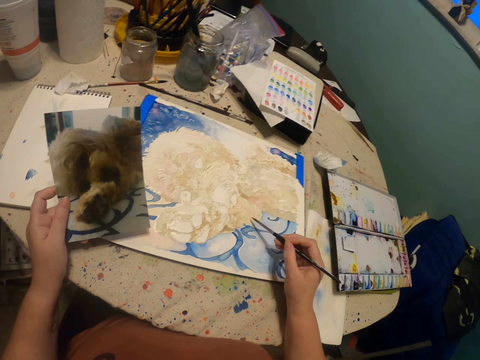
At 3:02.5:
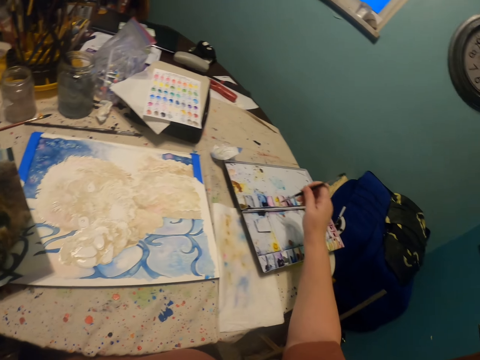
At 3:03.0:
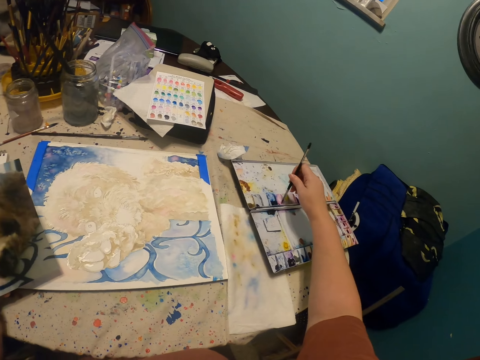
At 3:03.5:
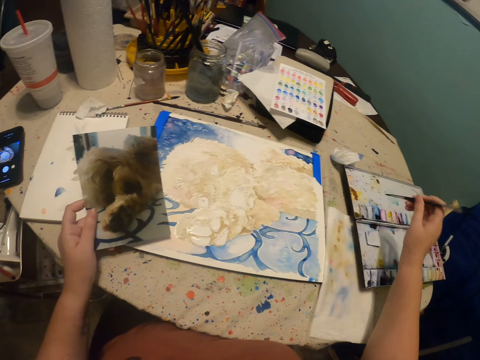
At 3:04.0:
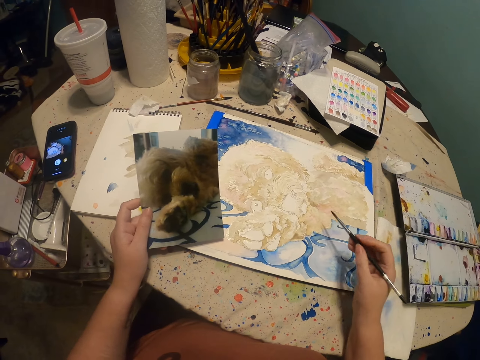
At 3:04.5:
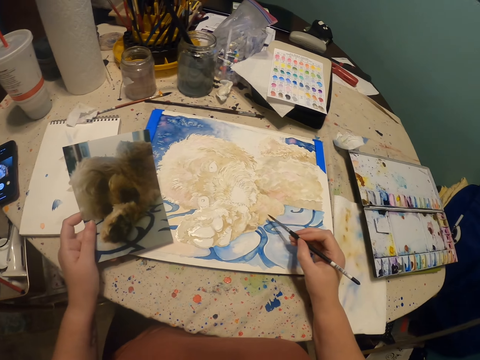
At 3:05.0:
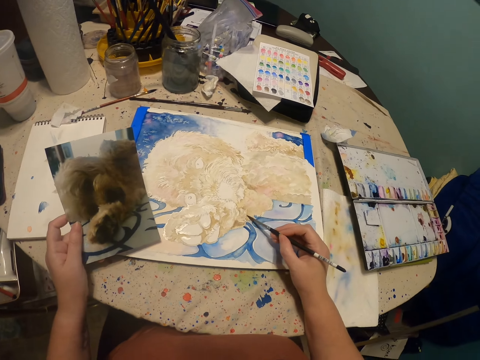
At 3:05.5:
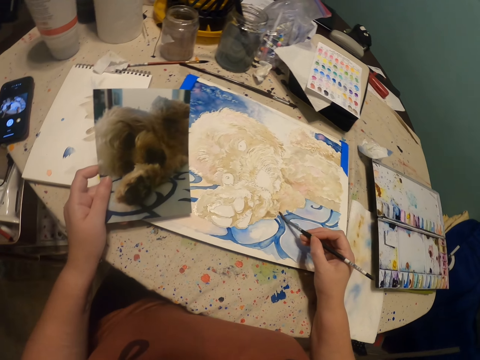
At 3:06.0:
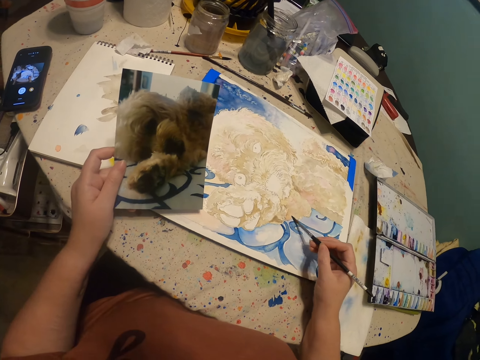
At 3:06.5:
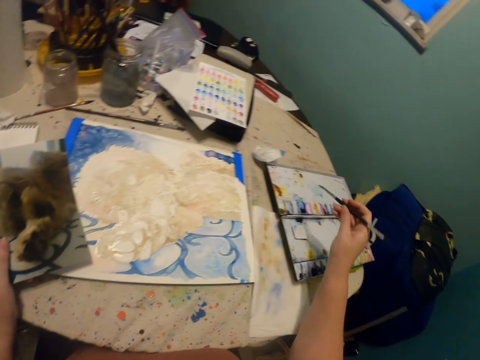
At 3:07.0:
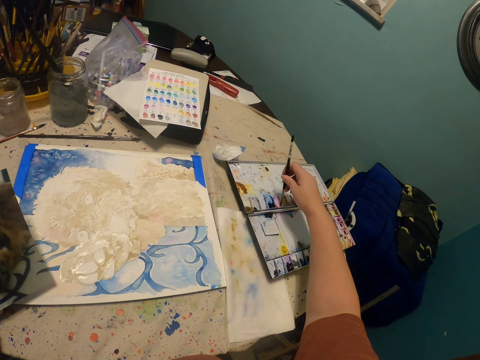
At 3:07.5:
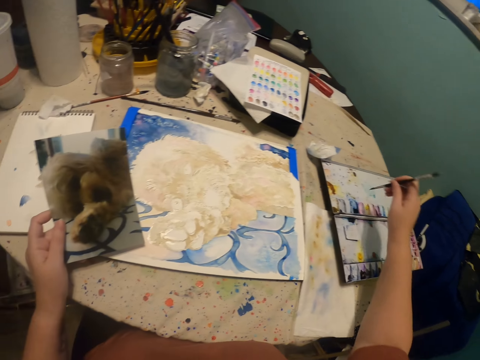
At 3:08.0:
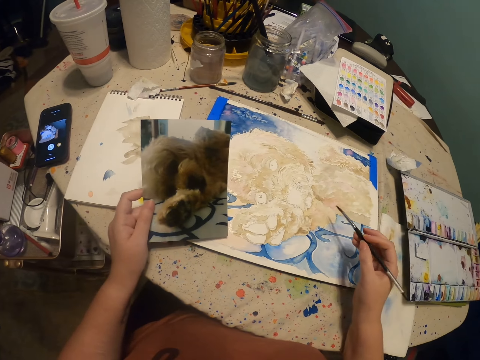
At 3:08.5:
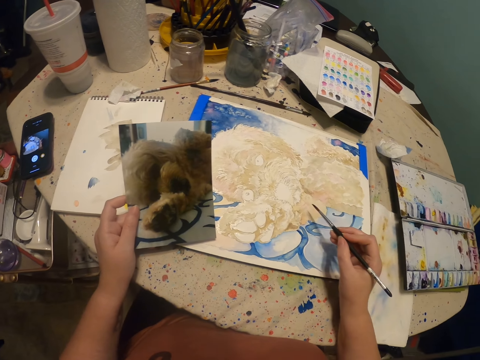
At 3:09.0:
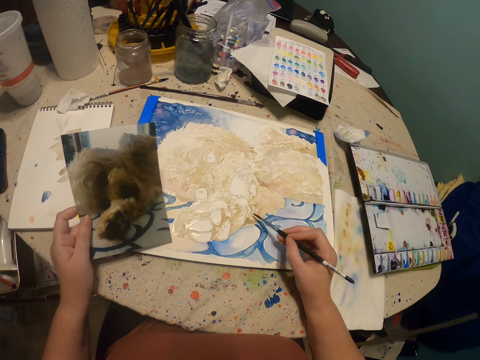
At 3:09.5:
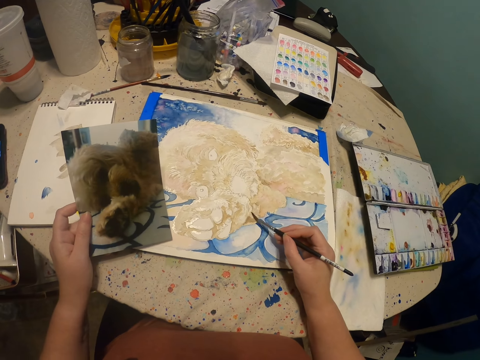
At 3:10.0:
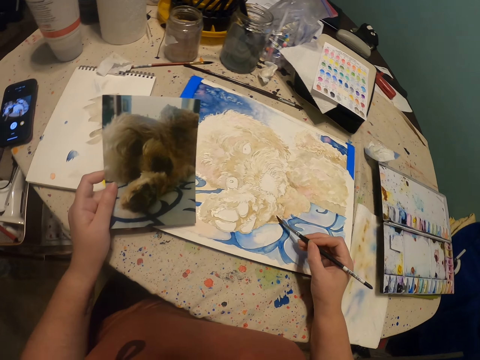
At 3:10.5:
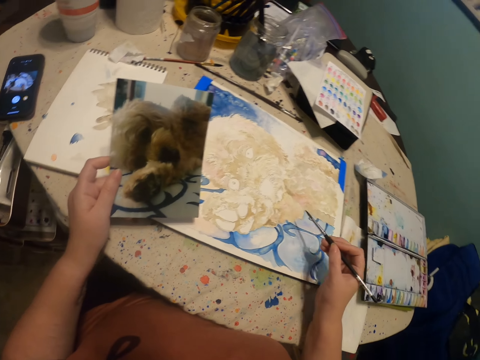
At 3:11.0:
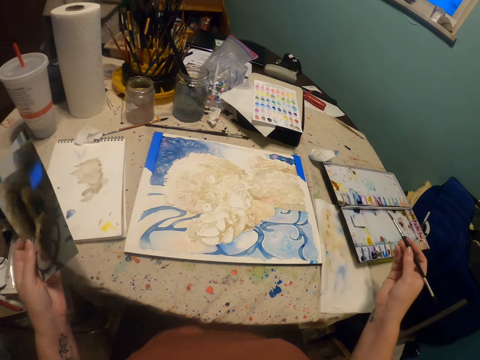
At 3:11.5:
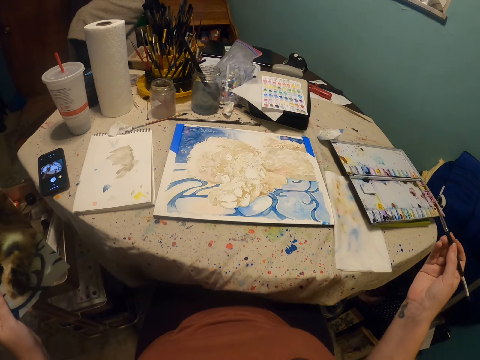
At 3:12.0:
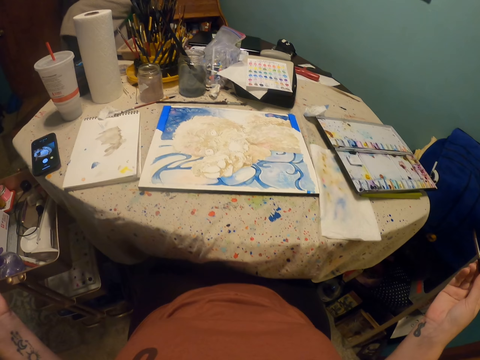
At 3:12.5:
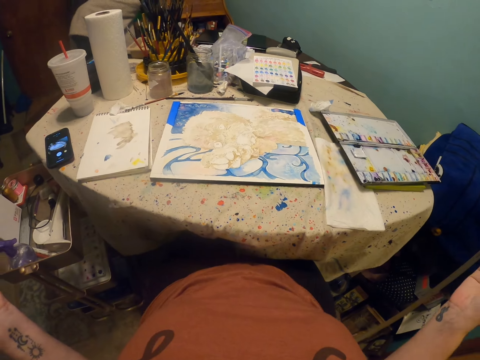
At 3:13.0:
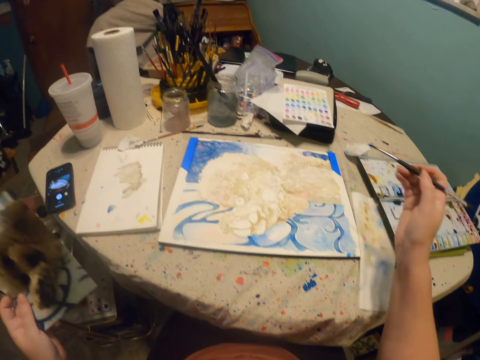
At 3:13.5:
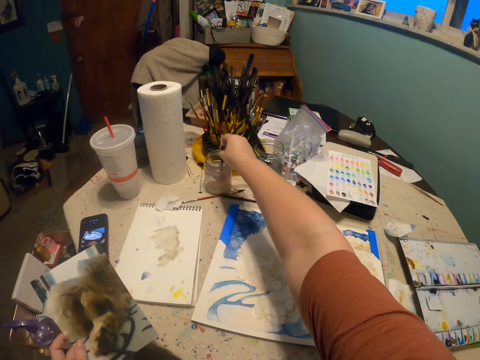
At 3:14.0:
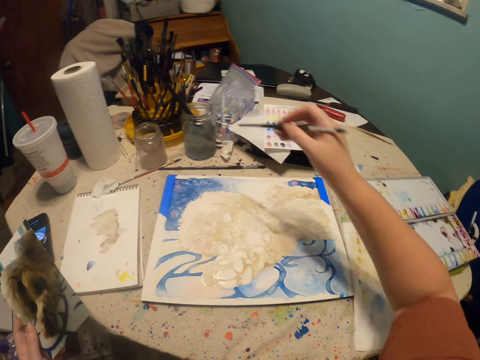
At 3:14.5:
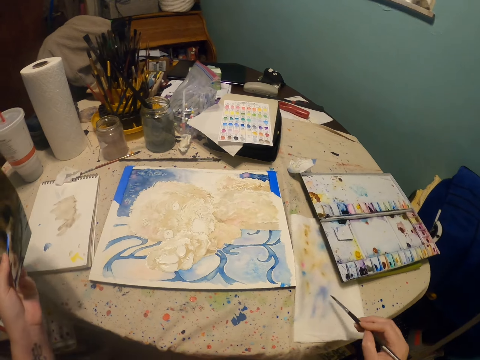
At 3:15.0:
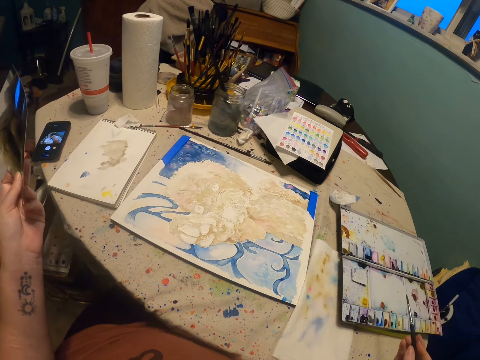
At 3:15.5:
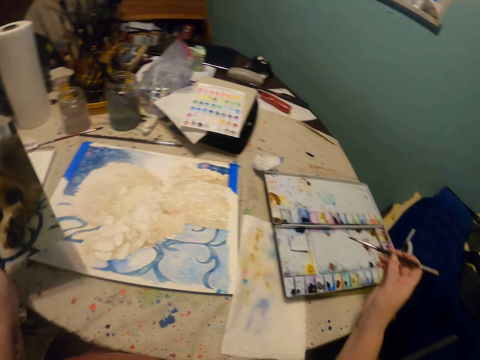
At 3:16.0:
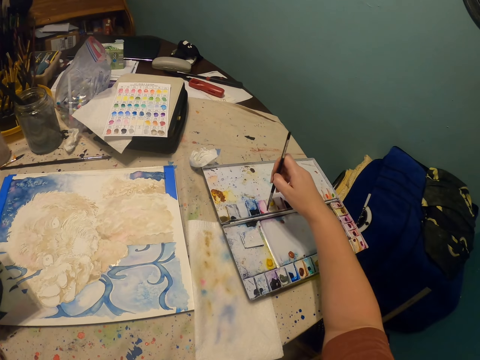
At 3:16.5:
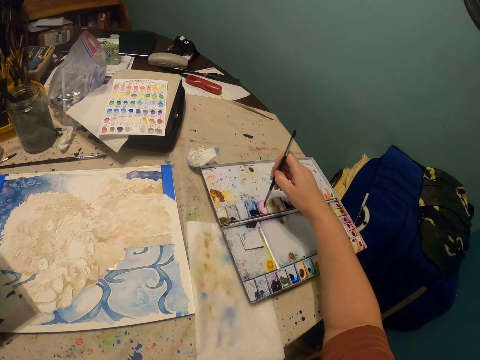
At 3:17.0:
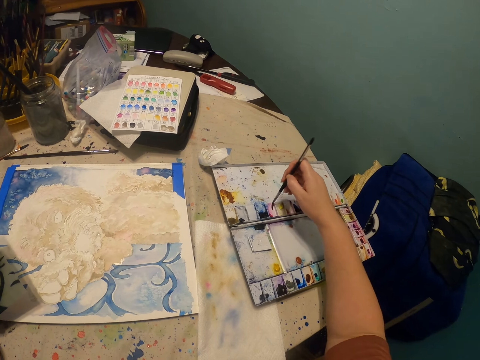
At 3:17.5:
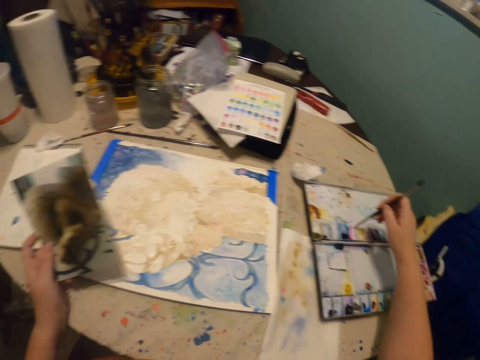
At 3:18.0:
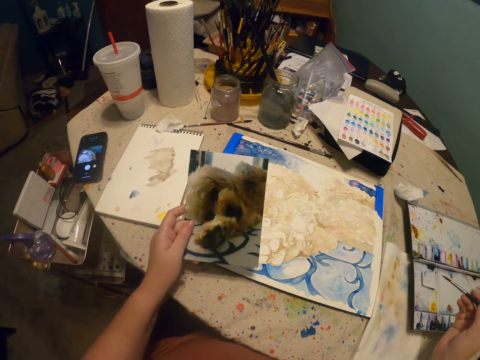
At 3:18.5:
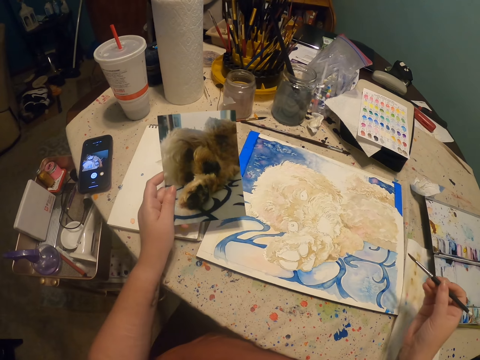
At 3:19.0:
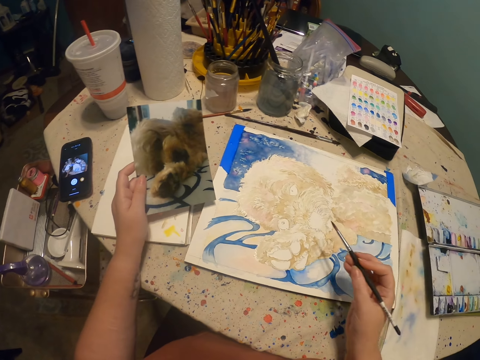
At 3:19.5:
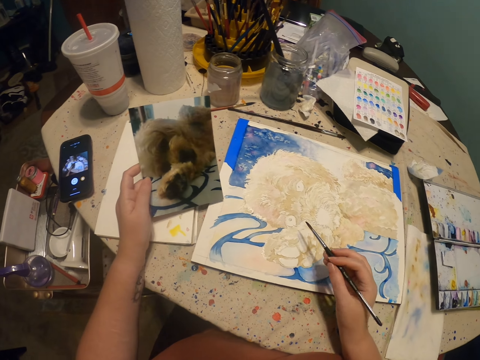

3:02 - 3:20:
The camera wearer moves the right hand. He rubs the pen brush or paintbrush on the paint. He moves the pen brush. He paints a canvas with the paintbrush. He looks around. He rubs the pen brush on the paint. He moves the right hand. He paints the canvas with the paintbrush. He stretches his hands wide. He looks around. He dips the paintbrush in the liquid clear. He lifts the right hand. He pulls back the right hand. He rubs the pen brush on the piece of cloth. He removes excess clear on the paintbrush on a white paper. He lifts the pen brush. He rubs the pen brush on the paint. He moves the right hand. He paints the canvas with the paintbrush.

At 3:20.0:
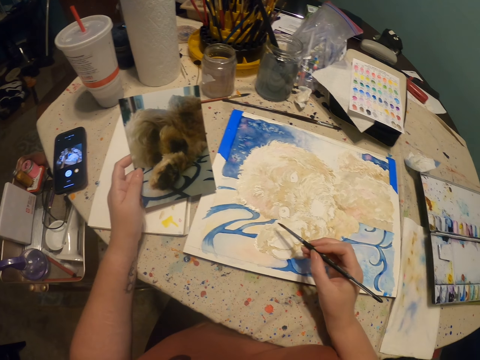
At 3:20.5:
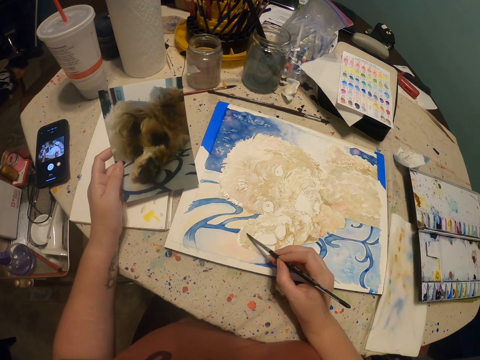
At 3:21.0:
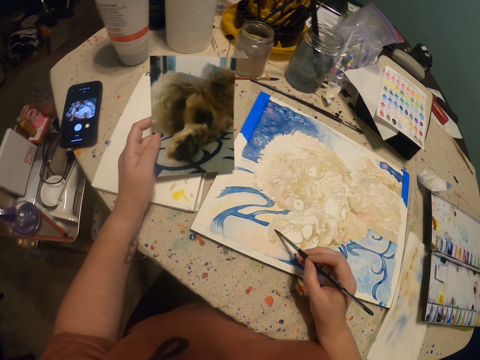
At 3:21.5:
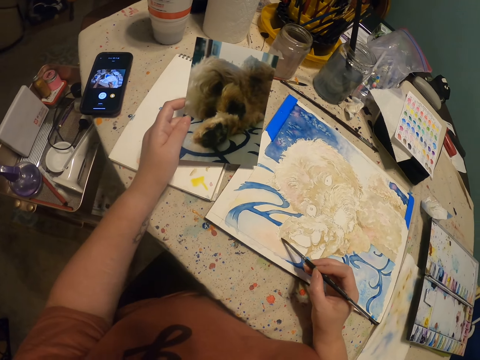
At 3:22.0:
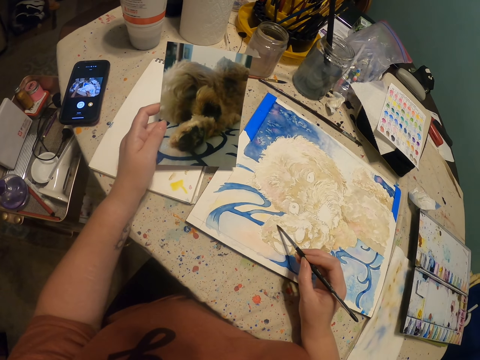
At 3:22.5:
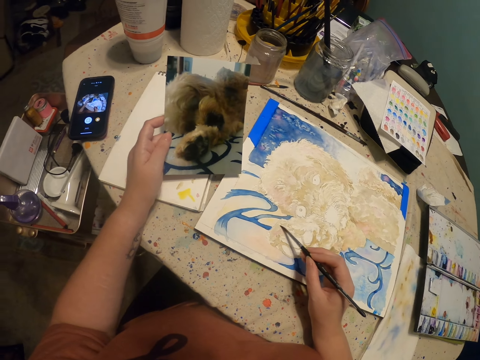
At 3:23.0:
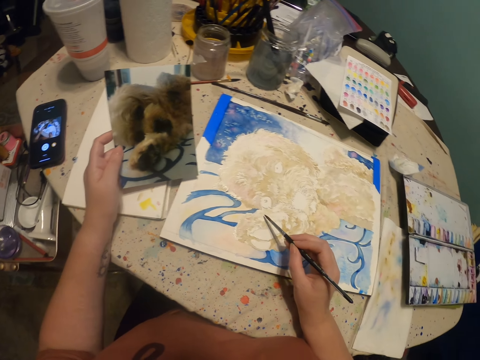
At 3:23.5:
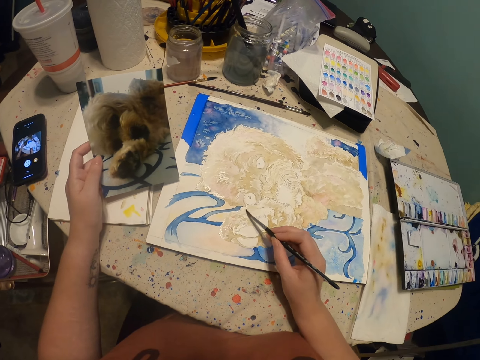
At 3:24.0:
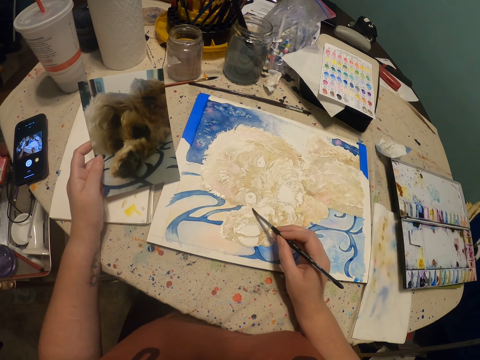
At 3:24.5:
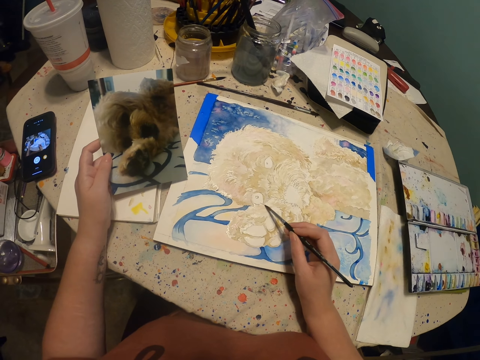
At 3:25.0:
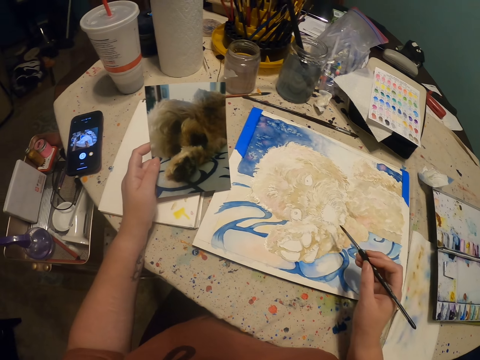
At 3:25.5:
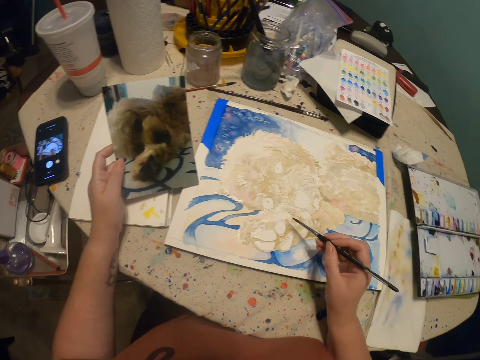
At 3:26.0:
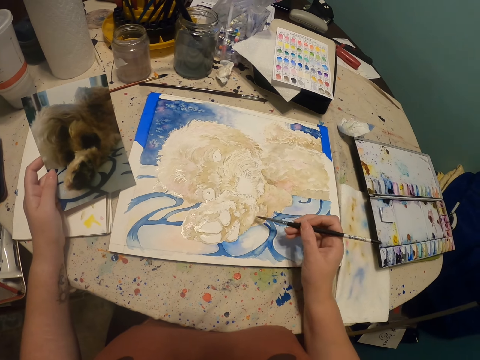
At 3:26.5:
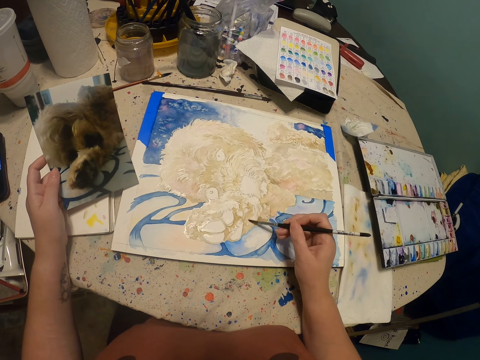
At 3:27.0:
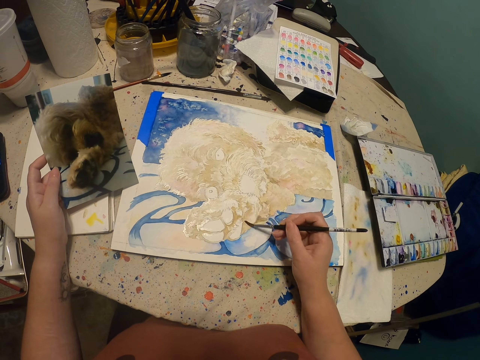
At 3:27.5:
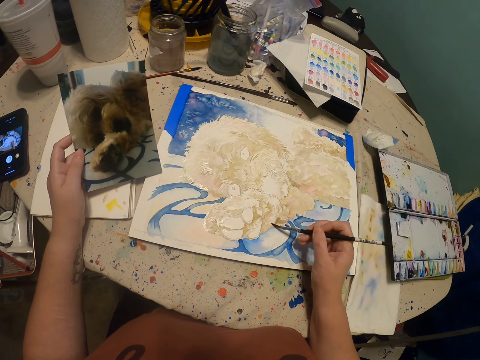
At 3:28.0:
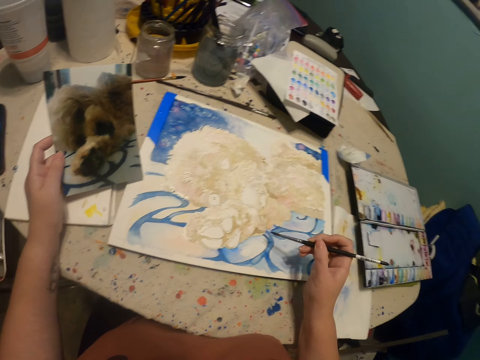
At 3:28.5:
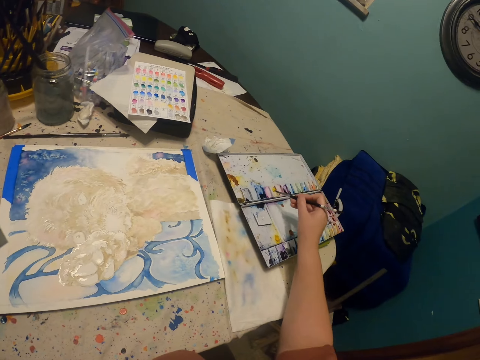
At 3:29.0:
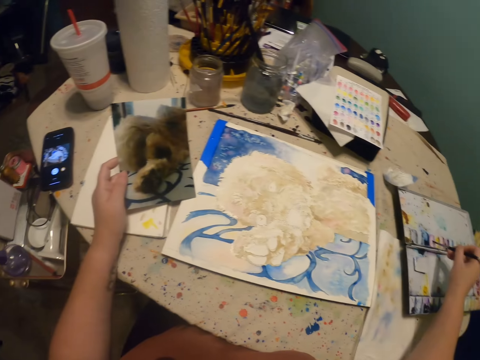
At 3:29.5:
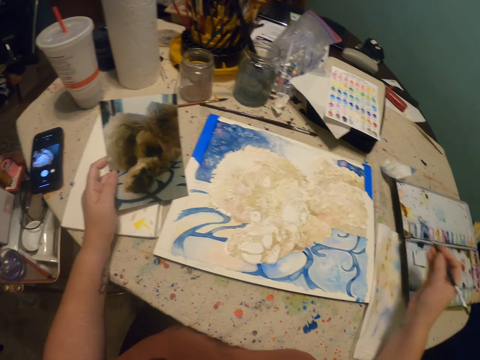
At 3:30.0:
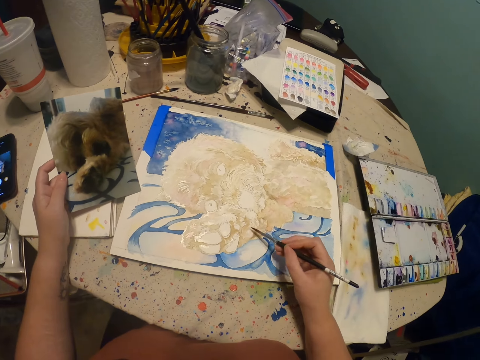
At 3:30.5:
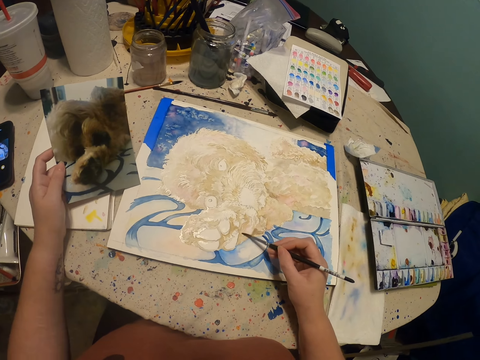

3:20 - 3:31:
The camera wearer paints with a pen brush or paintbrush. They move the right hand. They rub the paintbrush in paint. They move the right hand. They paint a canvas with the paintbrush.
